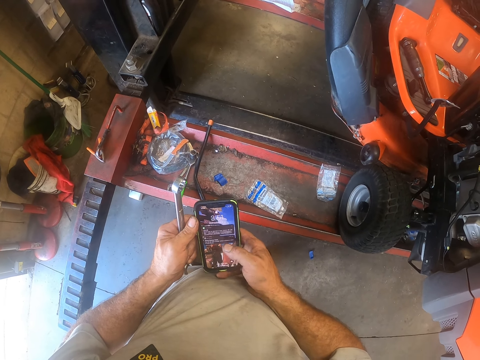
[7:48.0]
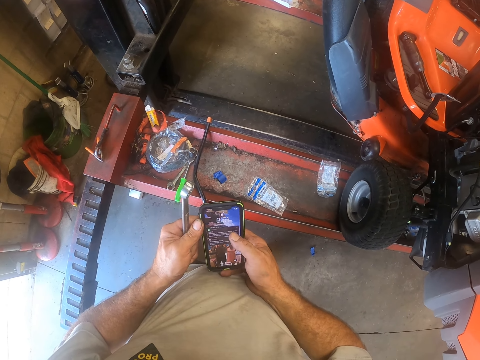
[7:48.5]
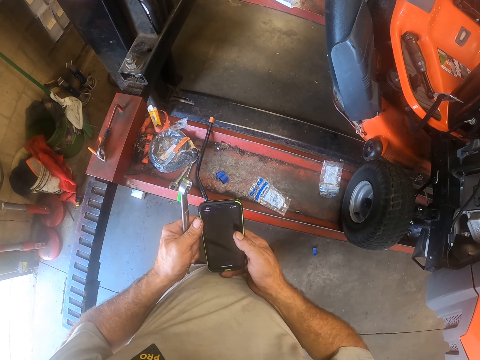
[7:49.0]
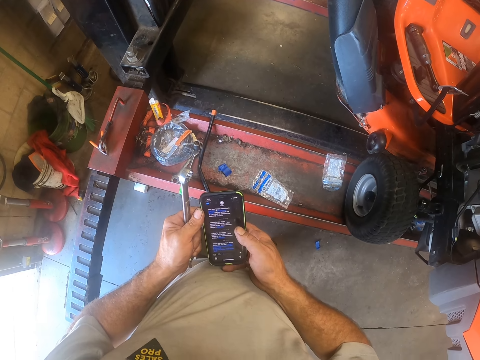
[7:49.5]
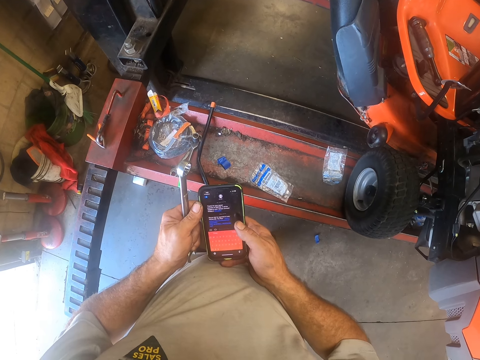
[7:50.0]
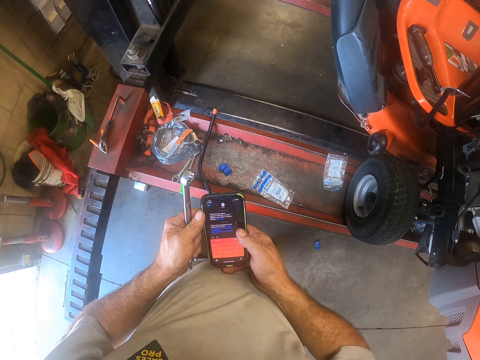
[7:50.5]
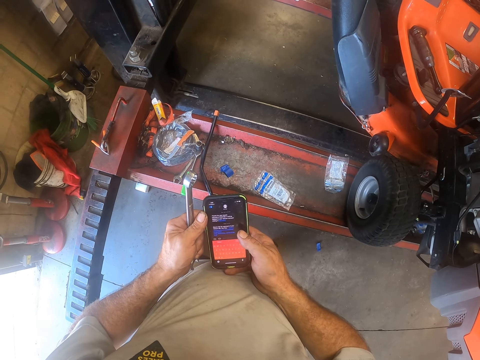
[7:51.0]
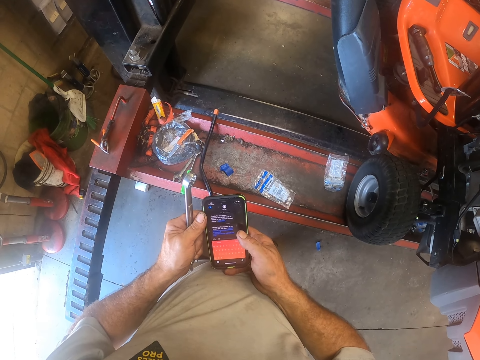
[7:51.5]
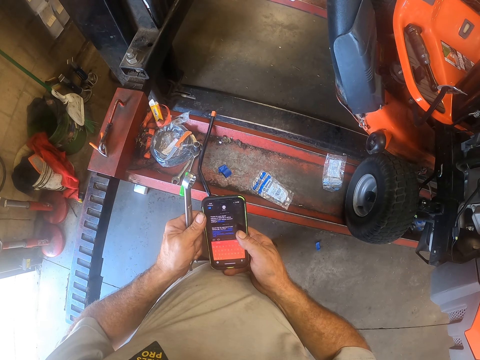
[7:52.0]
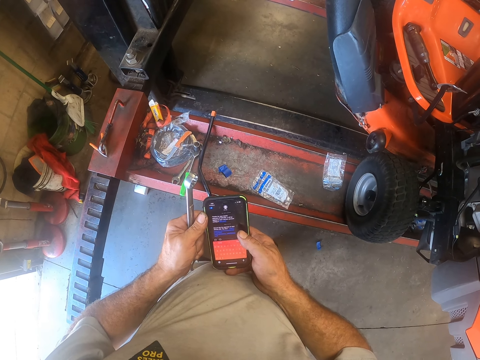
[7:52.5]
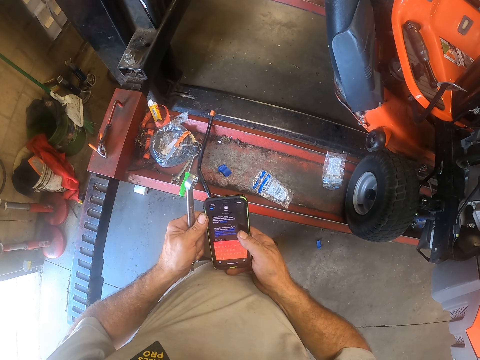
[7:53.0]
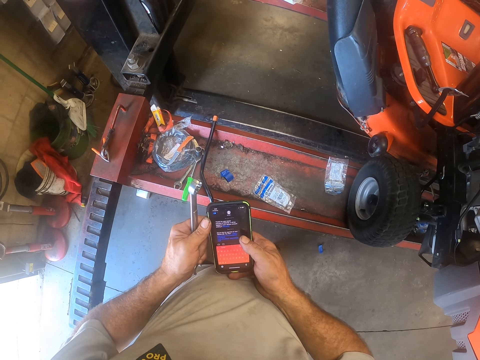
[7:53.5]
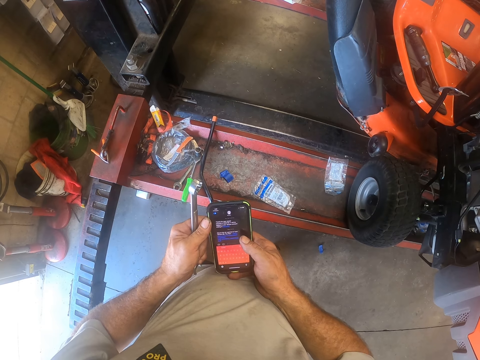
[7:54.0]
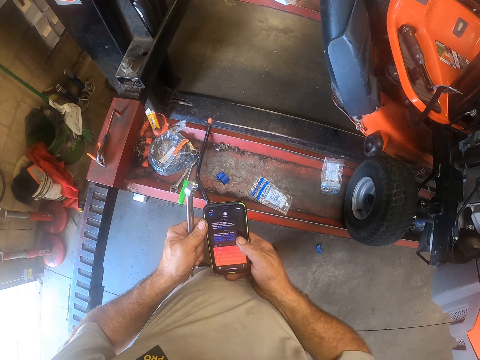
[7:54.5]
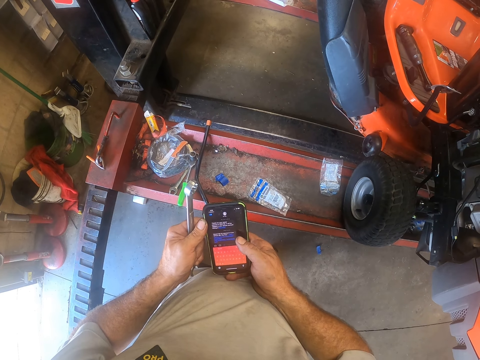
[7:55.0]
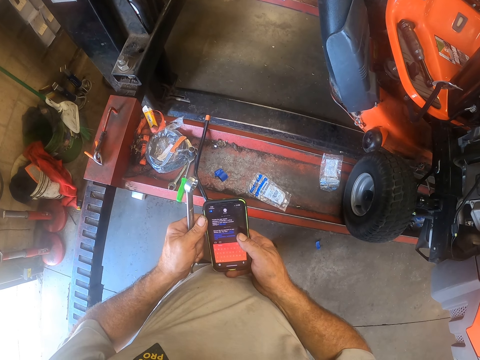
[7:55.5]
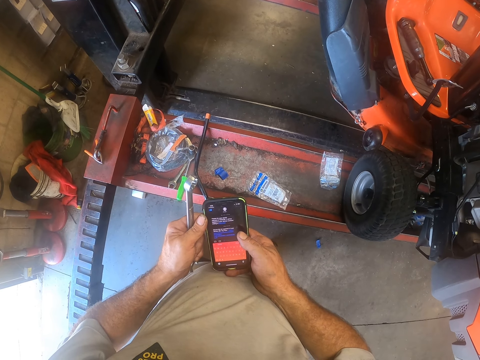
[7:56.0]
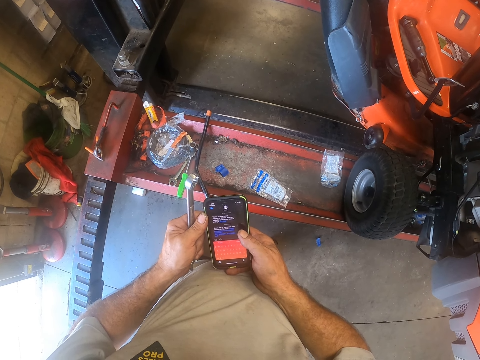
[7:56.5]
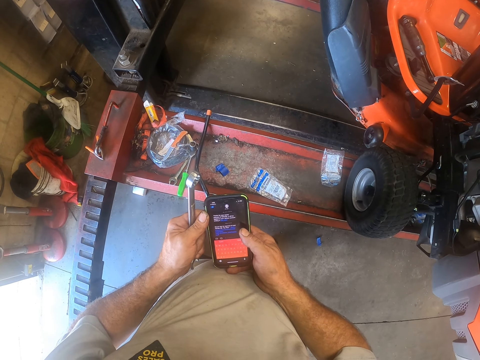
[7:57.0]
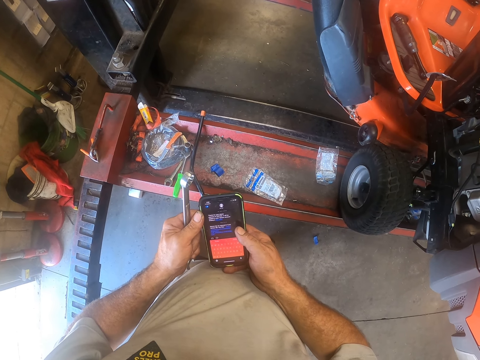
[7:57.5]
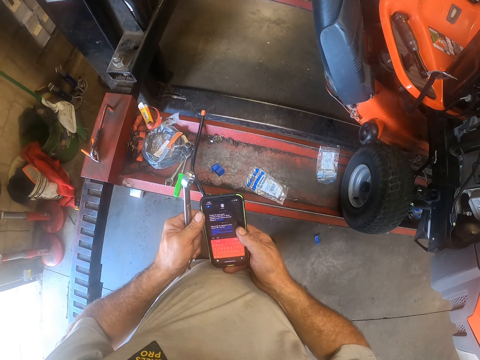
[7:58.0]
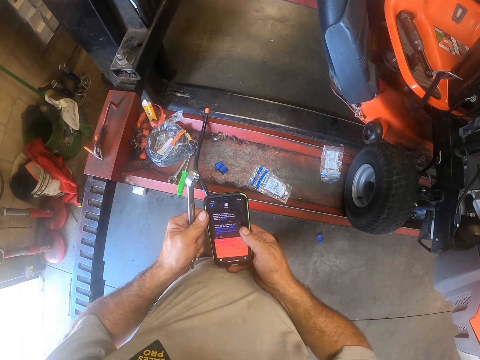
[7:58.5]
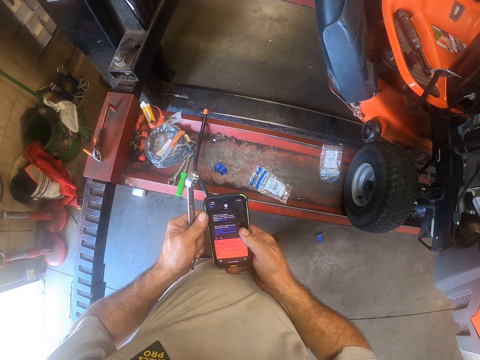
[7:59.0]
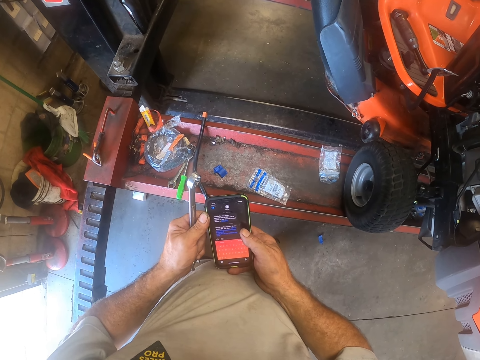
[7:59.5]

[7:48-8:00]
The camera wearer operates the phone. They stare at the phone.

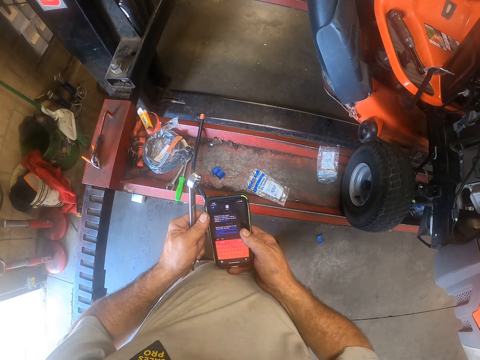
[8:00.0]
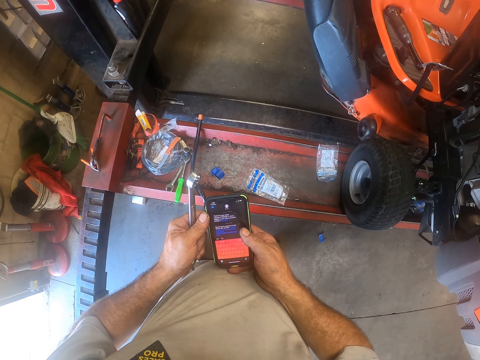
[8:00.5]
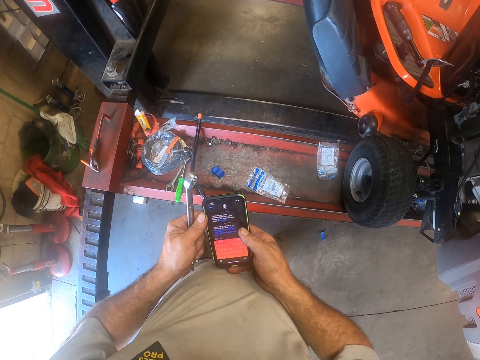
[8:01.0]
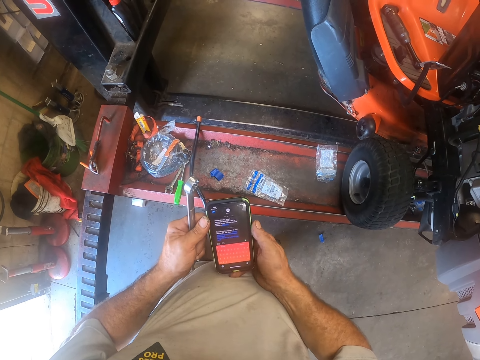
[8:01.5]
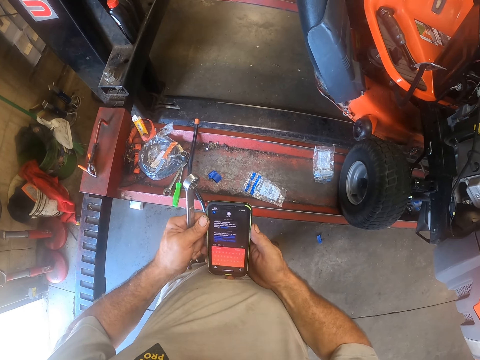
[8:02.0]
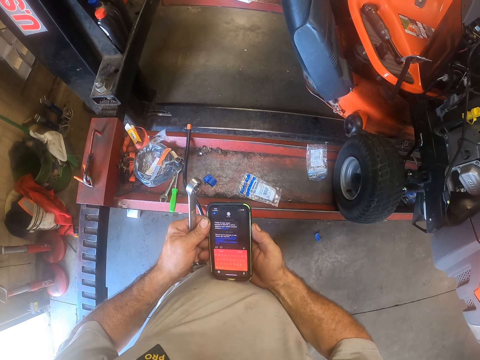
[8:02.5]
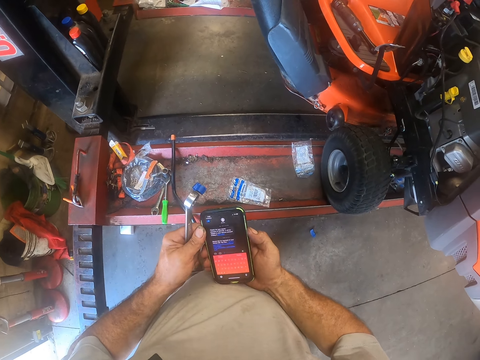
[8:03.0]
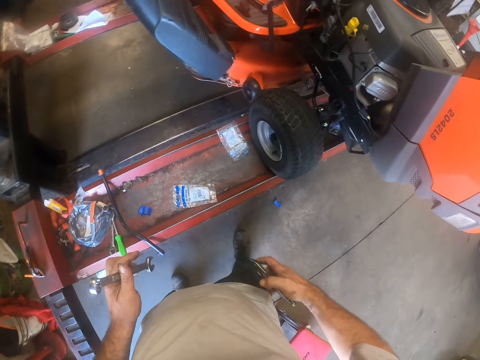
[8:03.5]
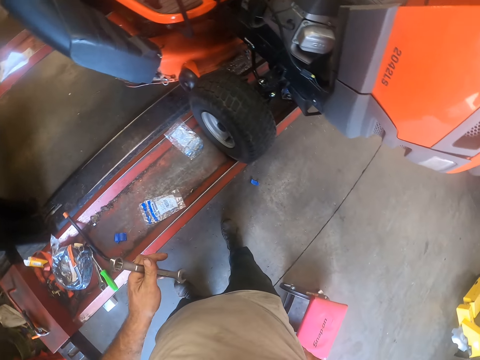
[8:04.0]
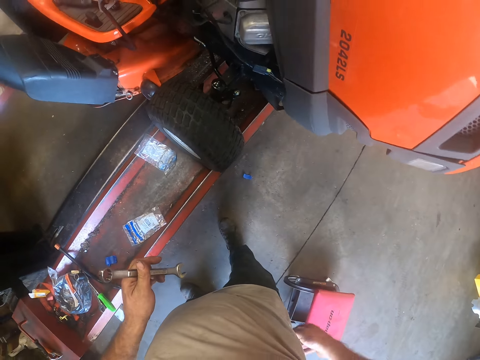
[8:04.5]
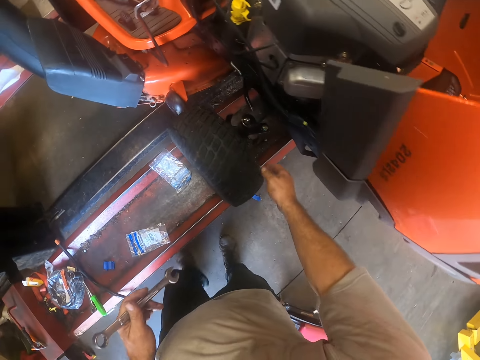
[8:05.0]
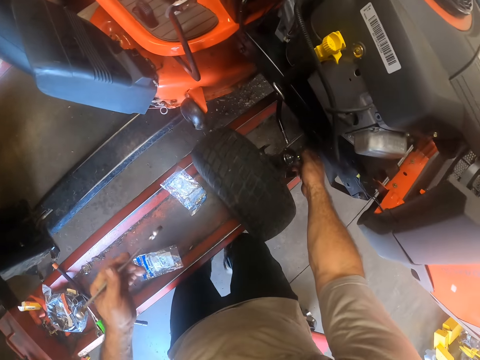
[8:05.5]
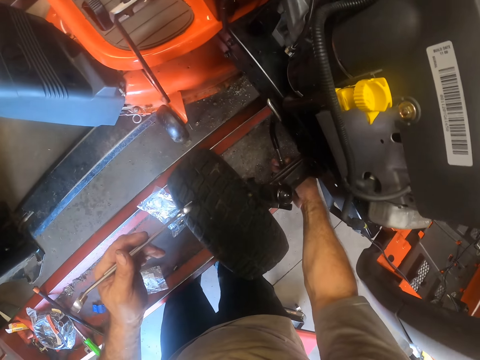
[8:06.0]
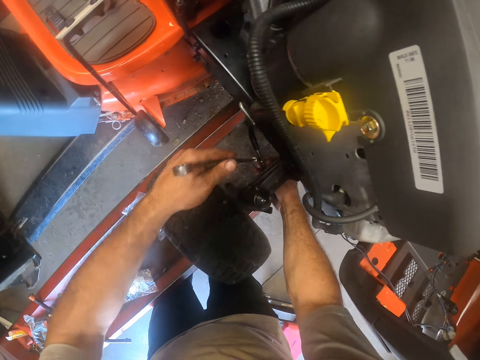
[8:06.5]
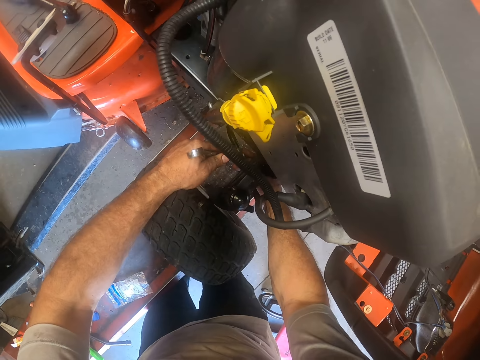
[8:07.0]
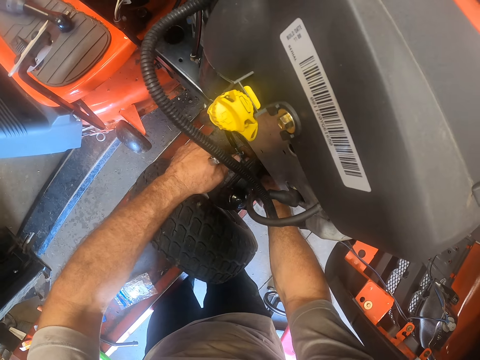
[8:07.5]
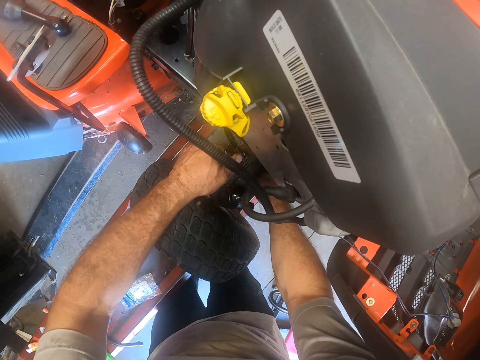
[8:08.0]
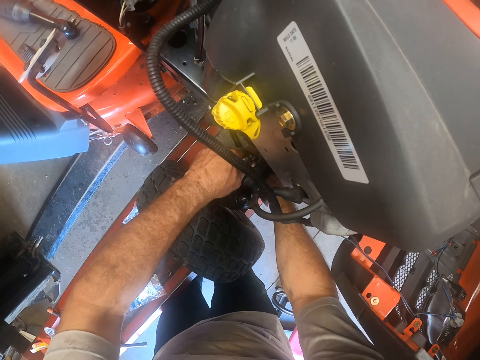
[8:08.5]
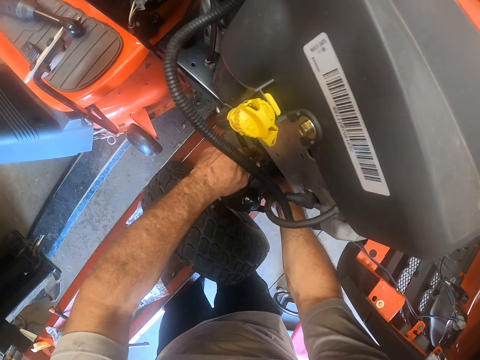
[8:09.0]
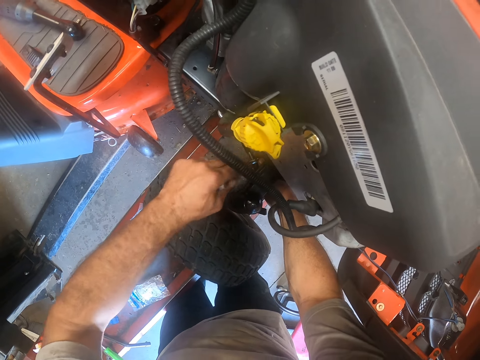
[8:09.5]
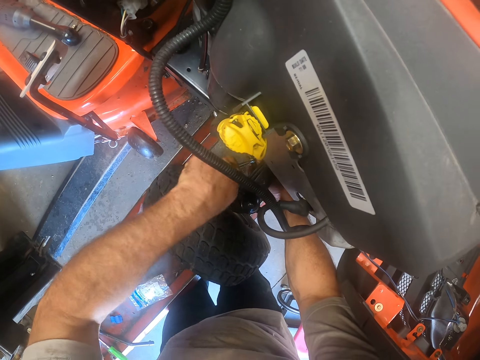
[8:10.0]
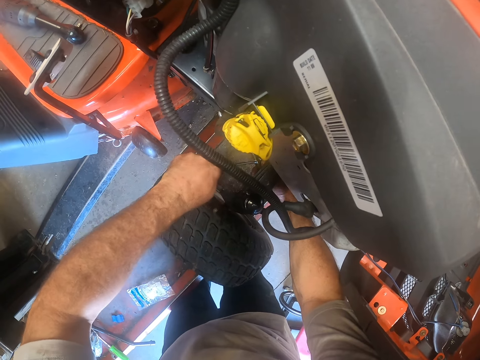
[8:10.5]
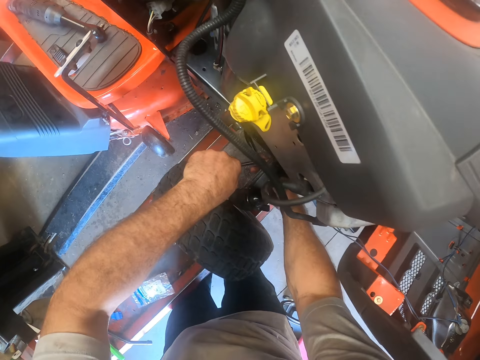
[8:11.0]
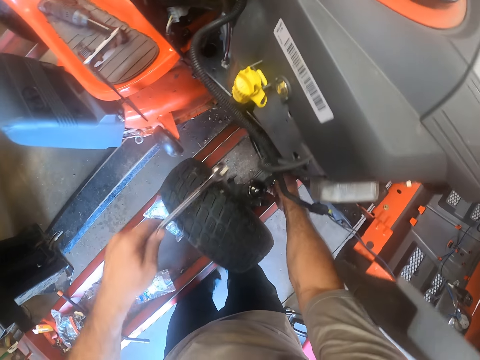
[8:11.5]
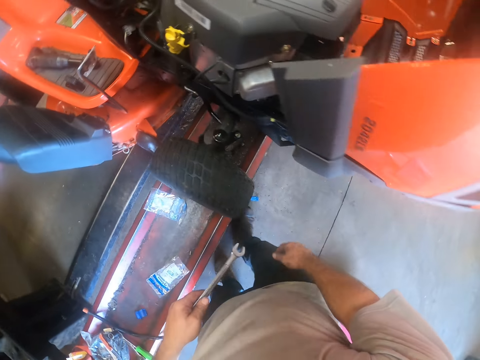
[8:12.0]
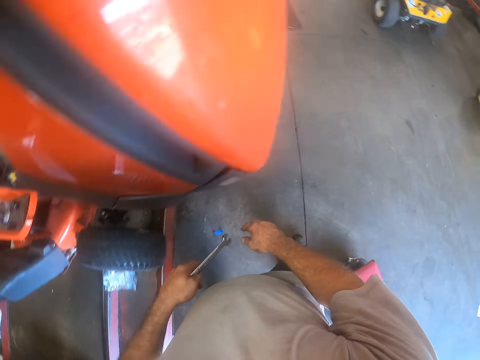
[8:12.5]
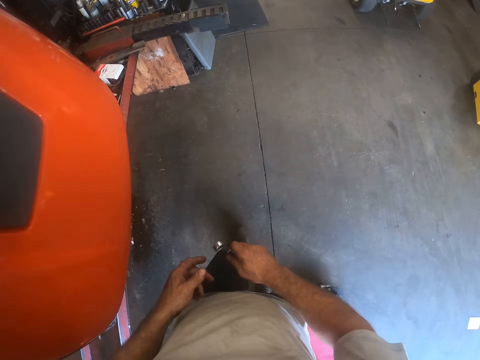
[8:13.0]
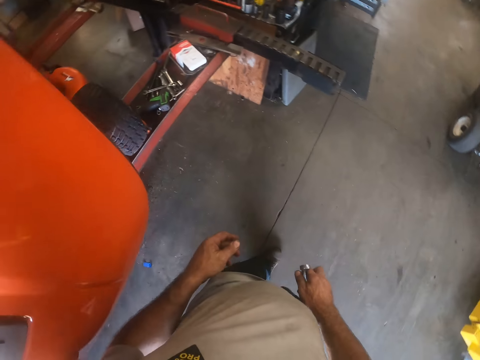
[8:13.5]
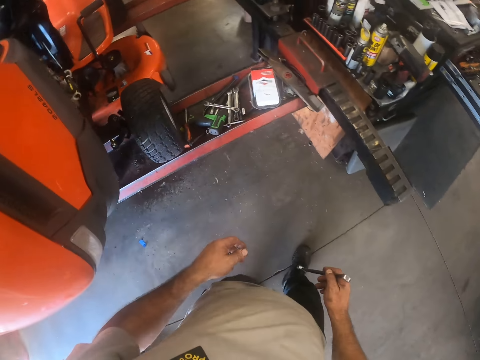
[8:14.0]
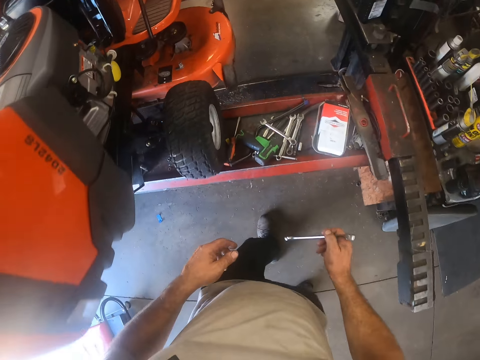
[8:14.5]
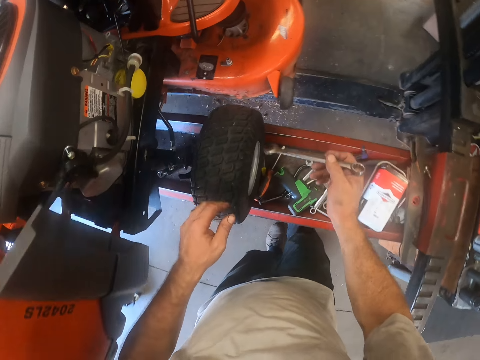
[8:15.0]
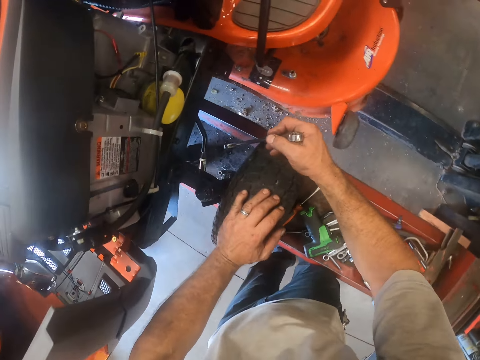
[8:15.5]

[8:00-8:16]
The camera wearer presses the side button of the phone. He holds the phone with his right hand, puts the phone in his trousers' back pocket and stretches out his right hand. He holds the ball joint with his right hand. He adjusts the bolt in the lawn mower with his right hand. He tightens the ball joint to the rod on the lawn mower with the other spanner on his left hand. He lets go of the bolt. He walks to the other side of the lawn mower. He passes the other spanner to his right hand. He holds the spanner with his right hand. He holds the lawn mower tyre with his left hand.
